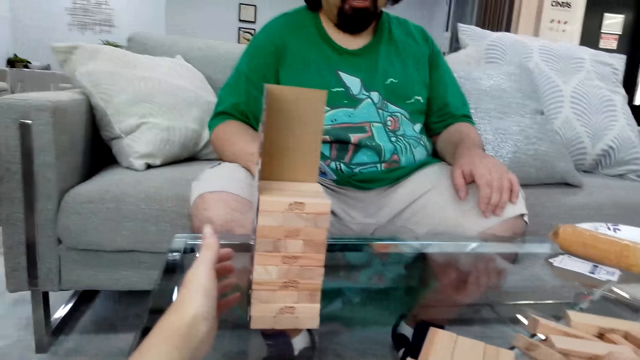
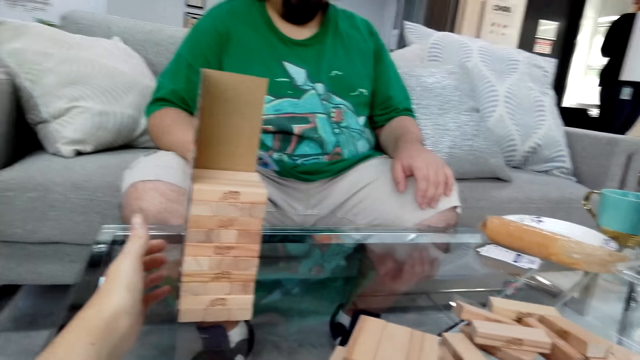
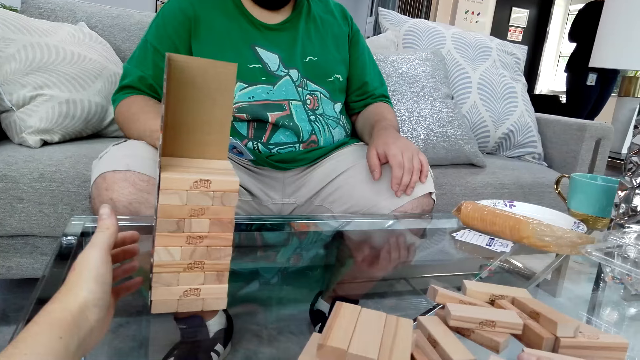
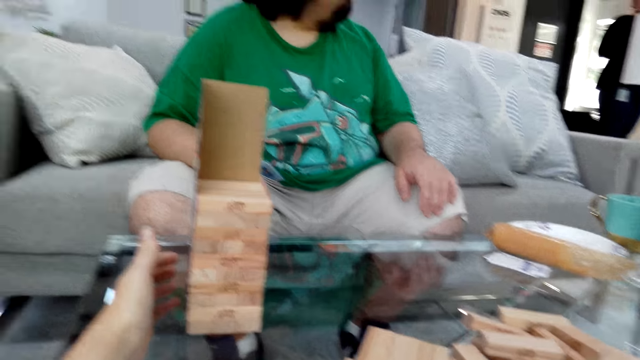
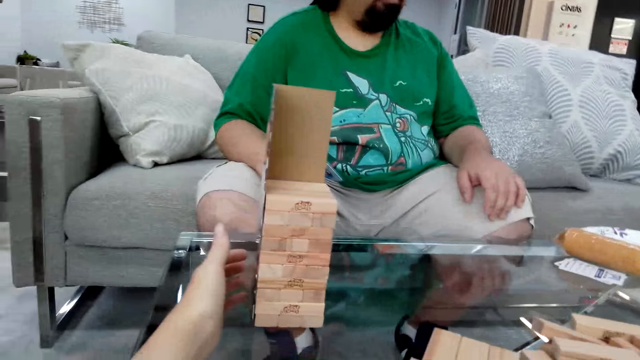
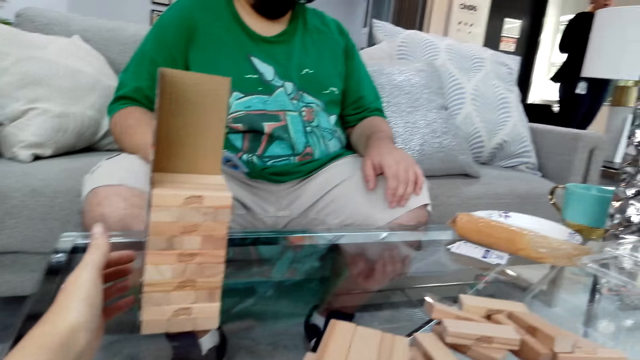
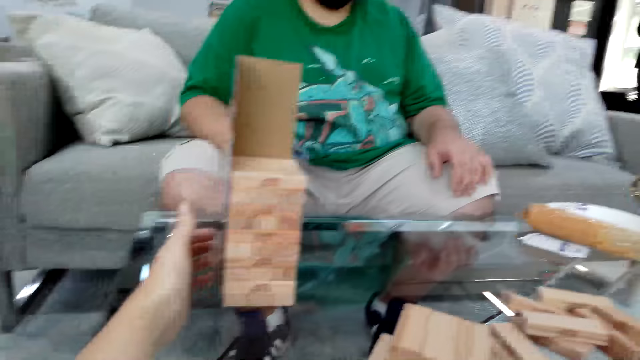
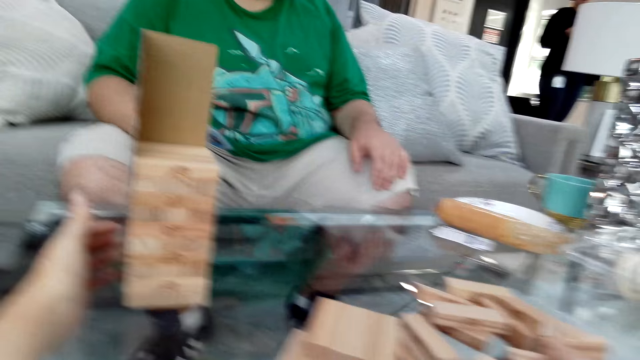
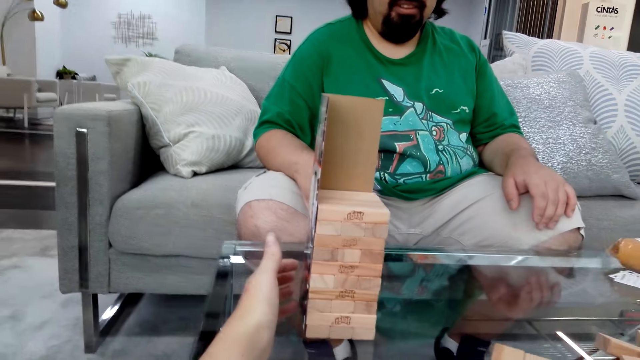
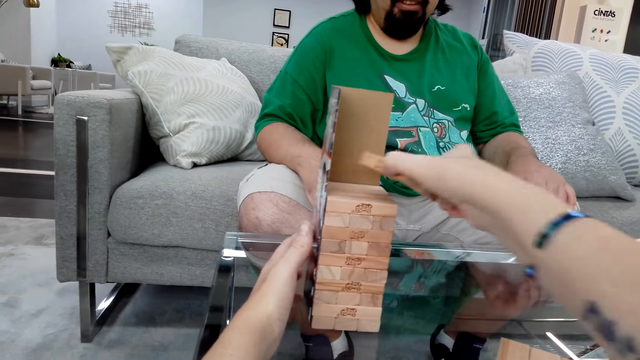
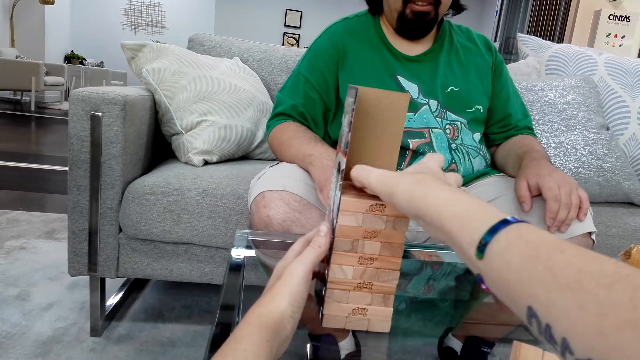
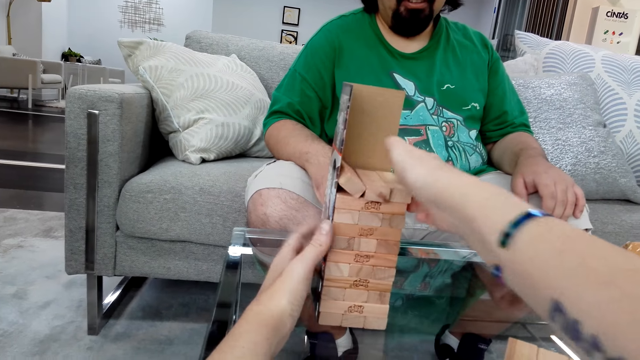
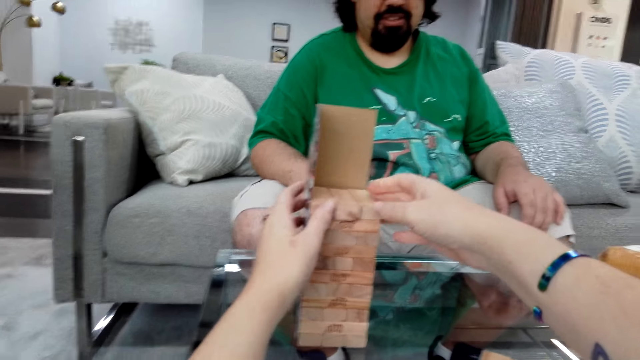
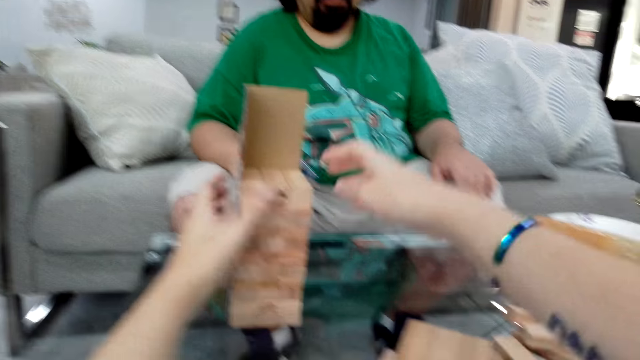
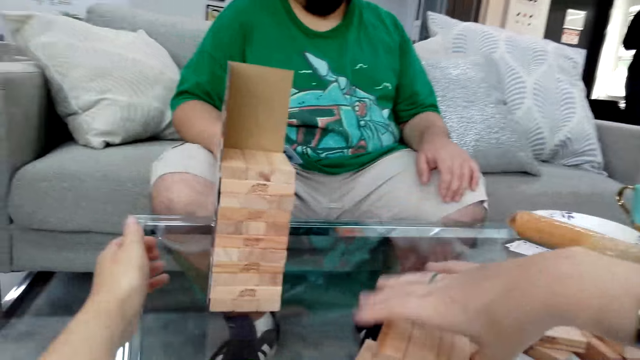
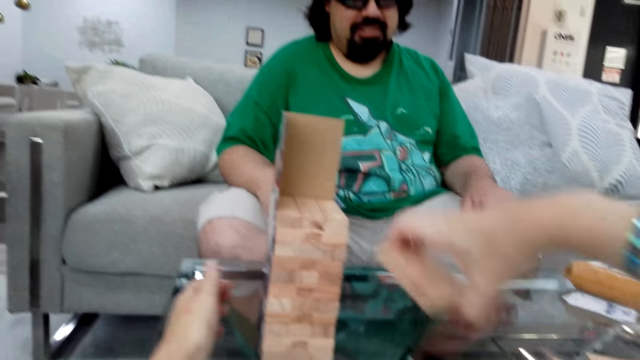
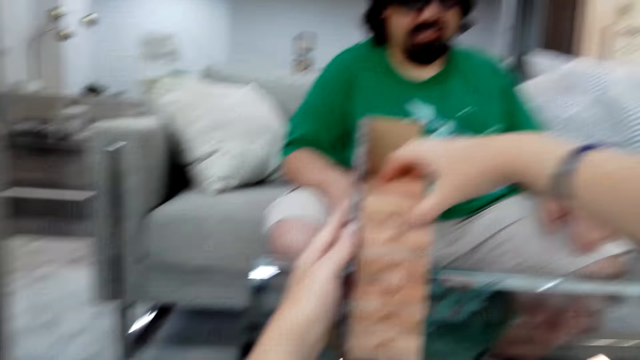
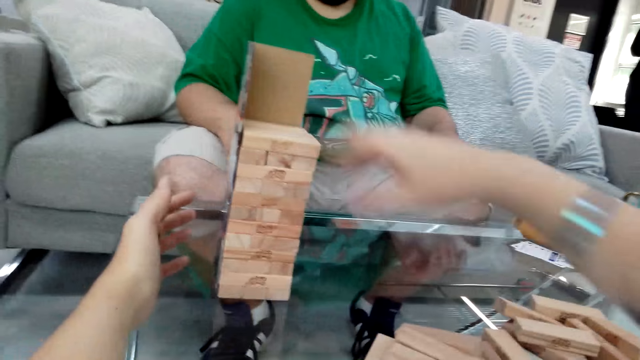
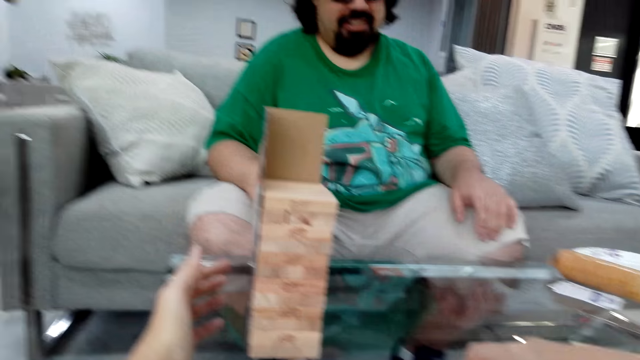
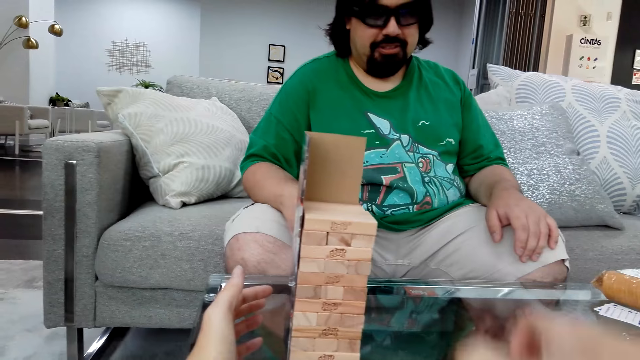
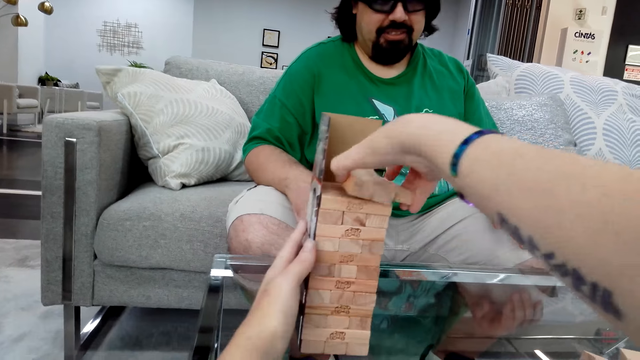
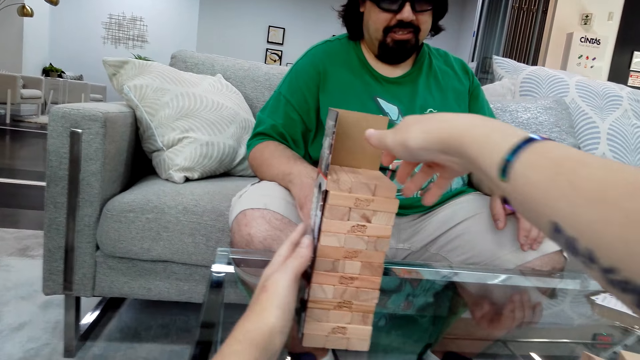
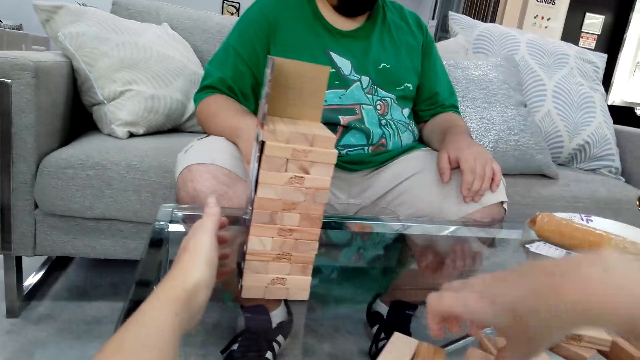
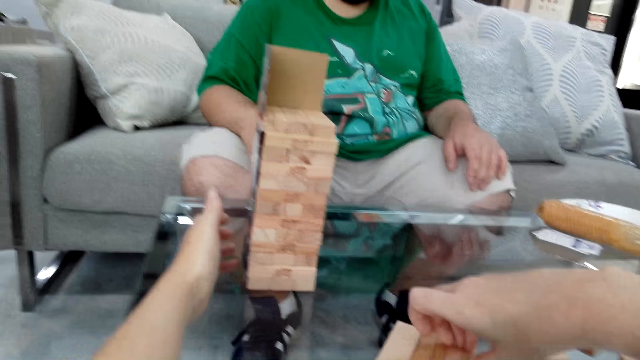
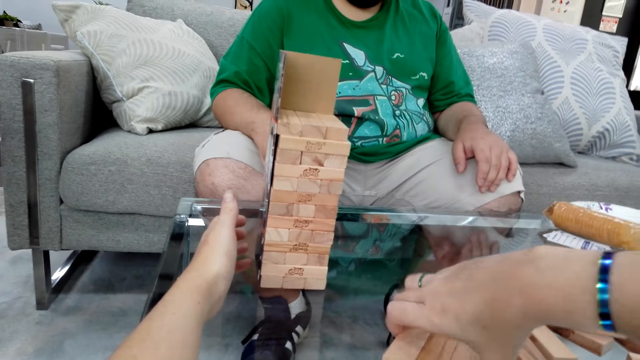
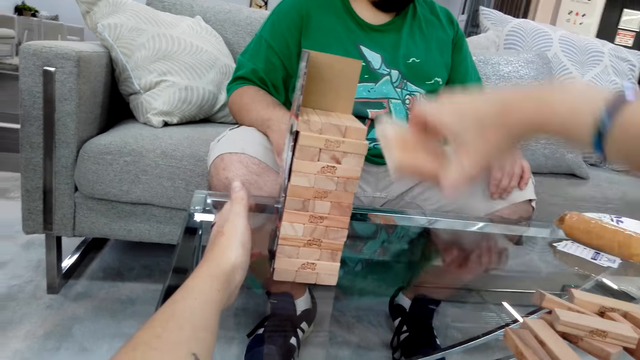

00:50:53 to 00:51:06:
A man talks. The camera wearer talks. They put the woods on other jenga woods. The man talks. The camera wearer talks, takes jenga woods from the table, and talks. They put the woods on other jenga woods. They talk and take jenga woods from the table. The man talks. The camera wearer puts the woods on other jenga woods. They take jenga woods from the table.

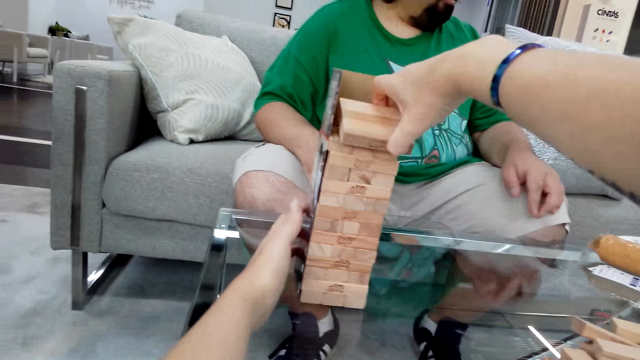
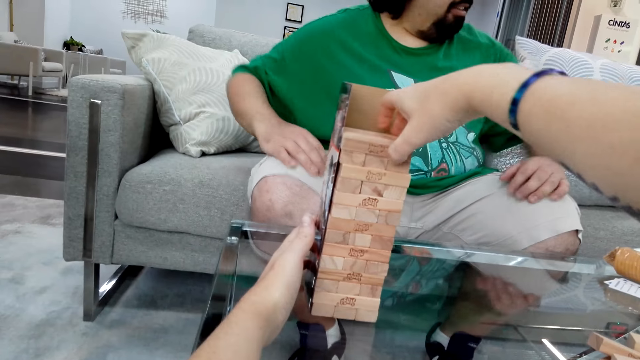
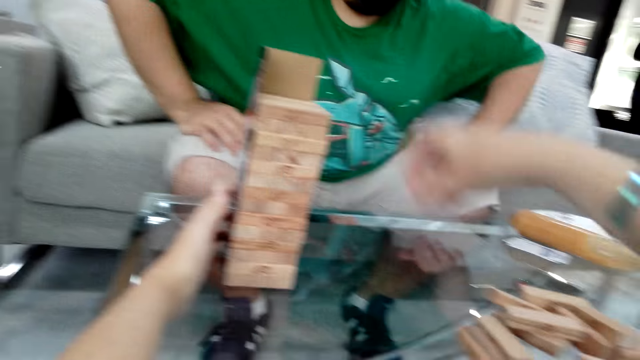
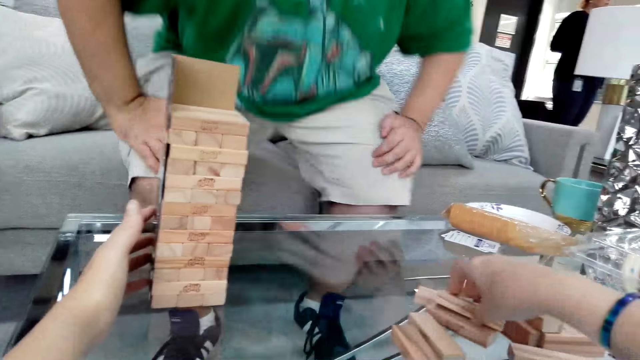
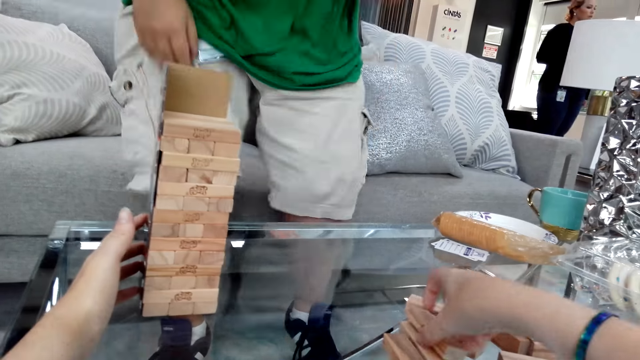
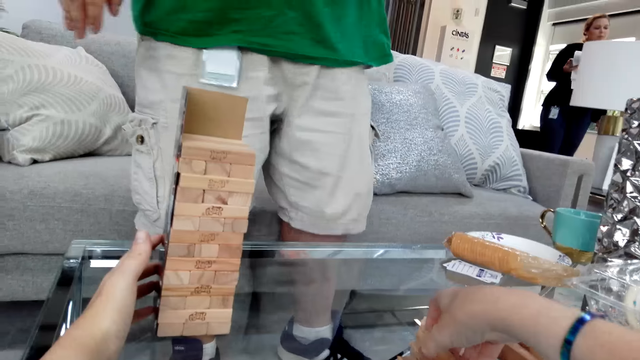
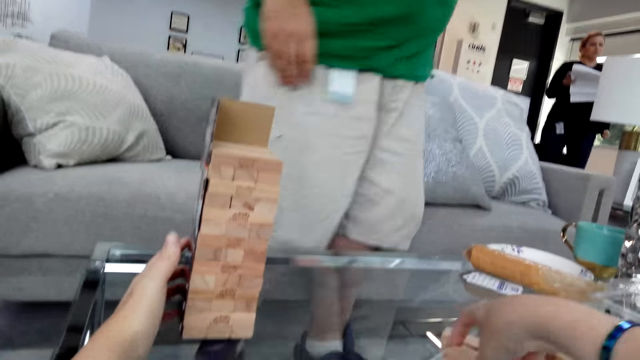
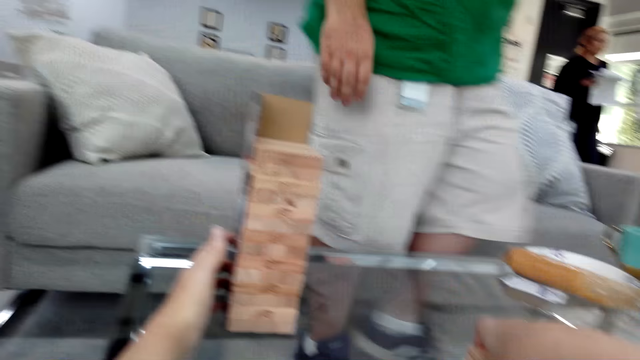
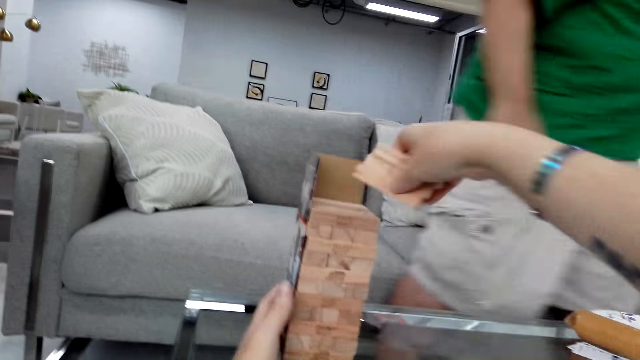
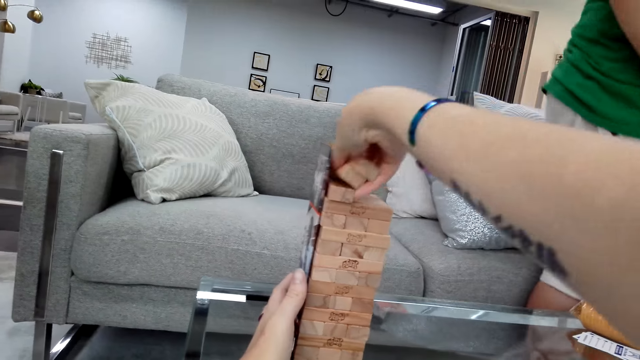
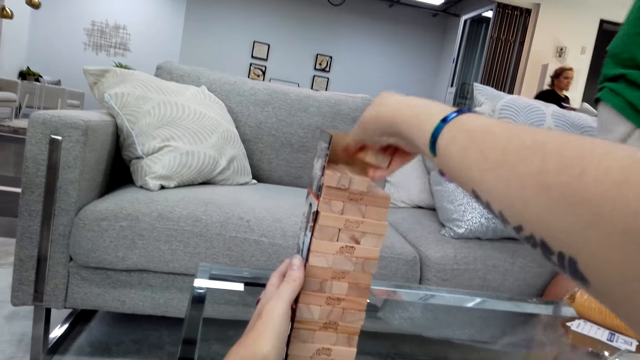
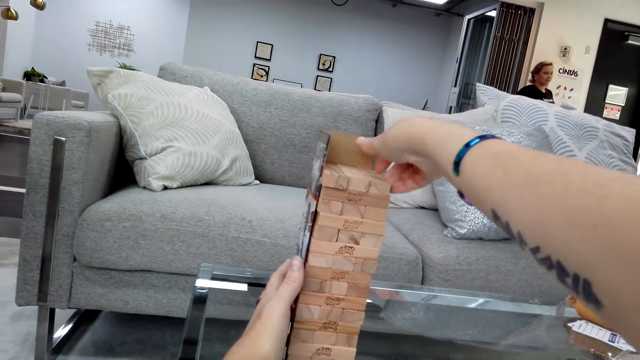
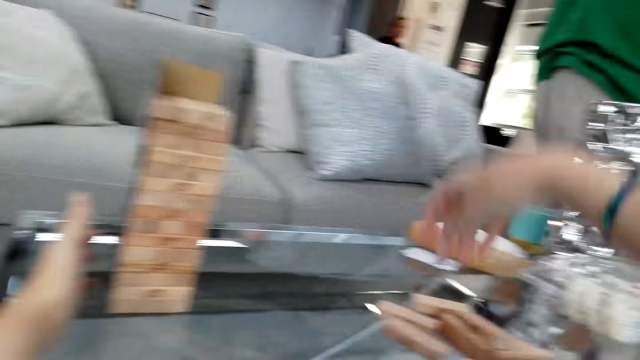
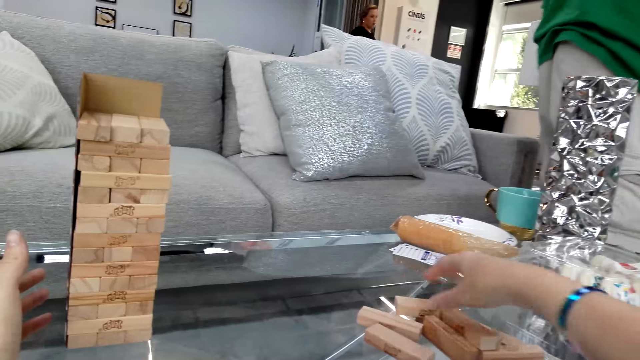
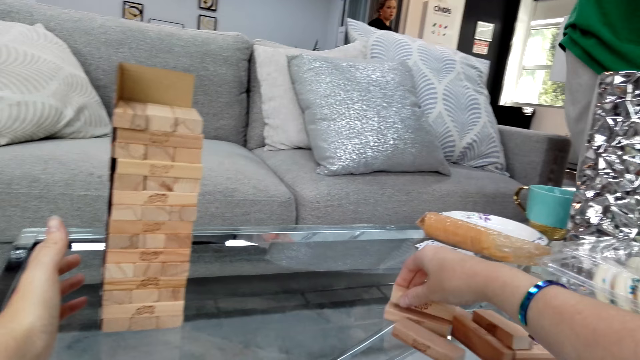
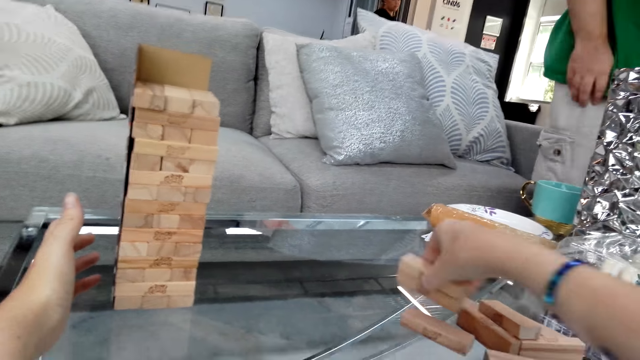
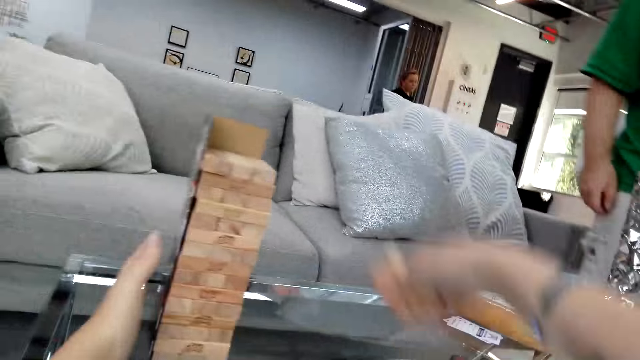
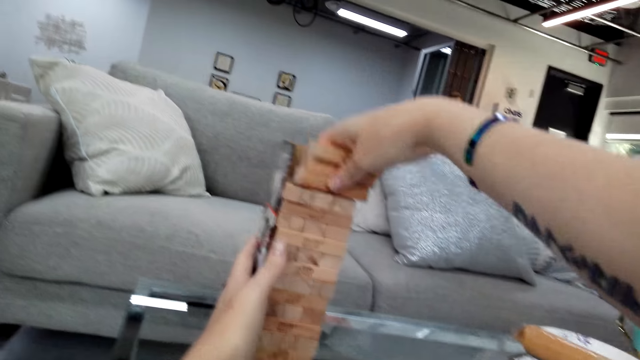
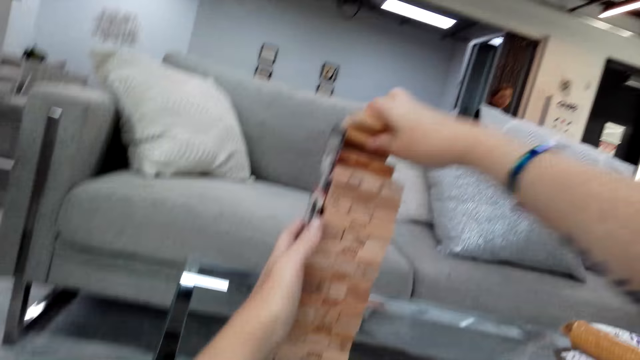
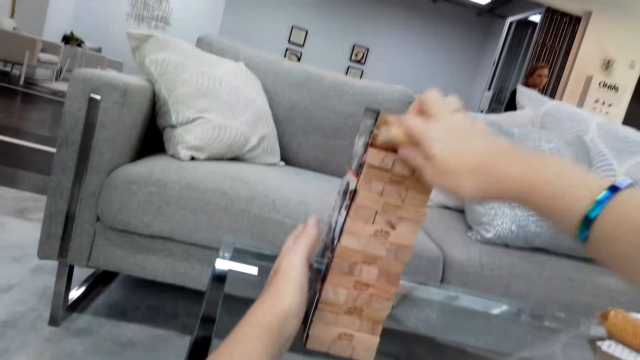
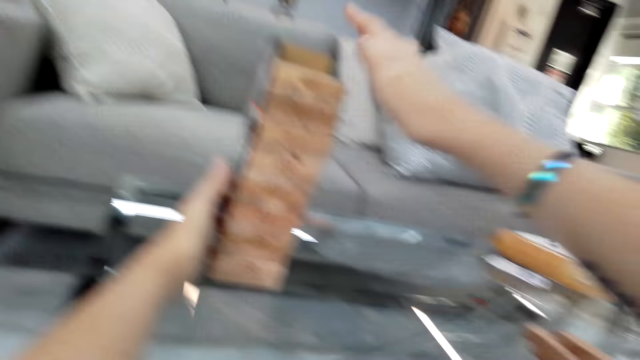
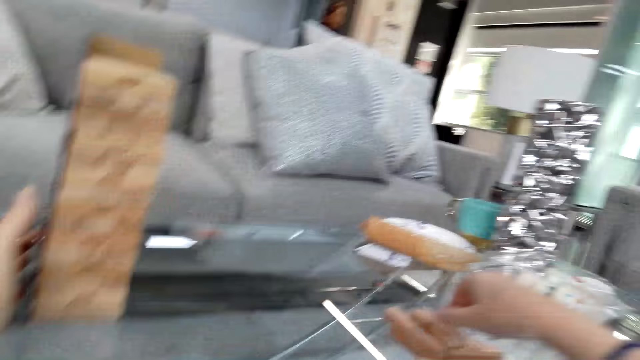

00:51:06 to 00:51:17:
The camera wearer puts the woods on other jenga woods. A man stands. The camera wearer takes jenga woods from the table and talks. The man talks and walks away. The camera wearer puts the woods on other jenga woods. The man talks. The camera wearer takes jenga woods from the table with her right hand. She talks. She puts the woods on other jenga woods.
